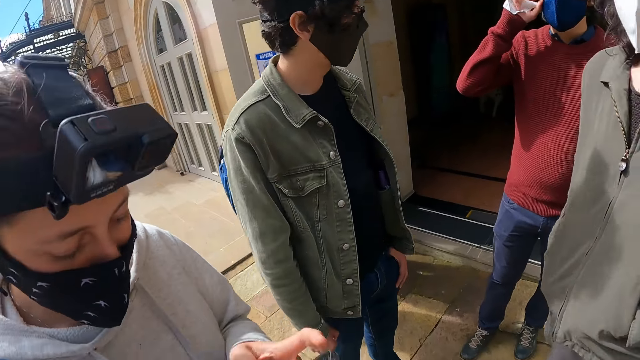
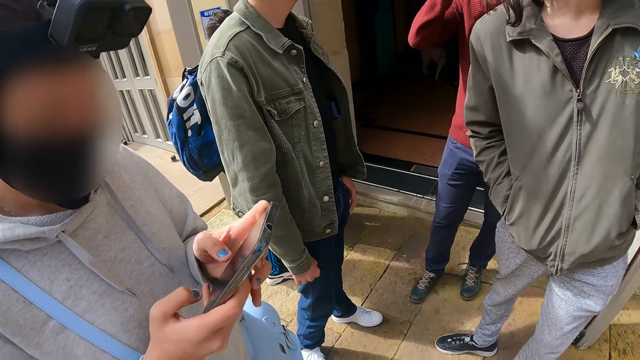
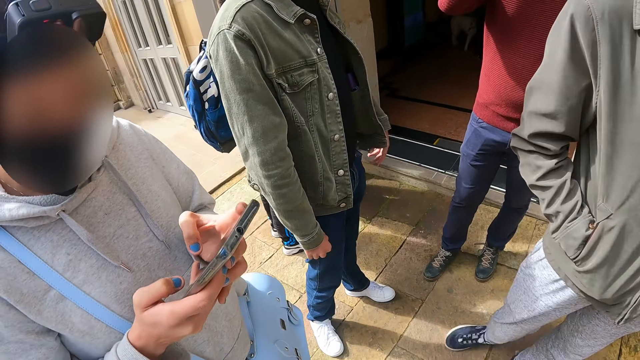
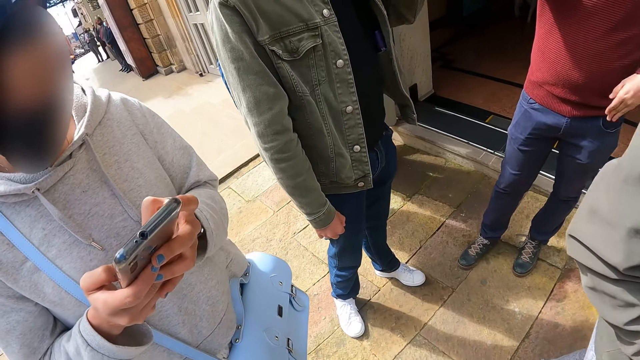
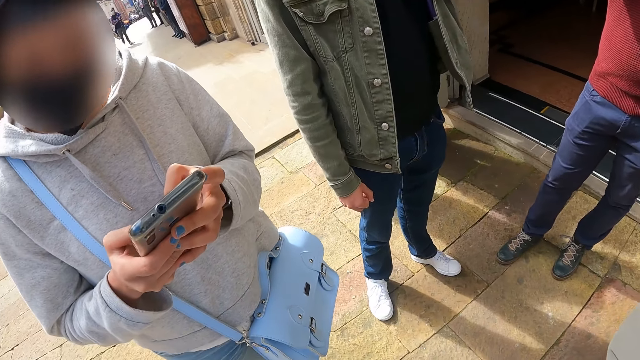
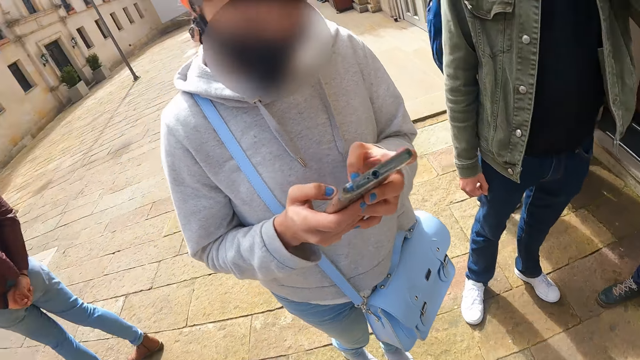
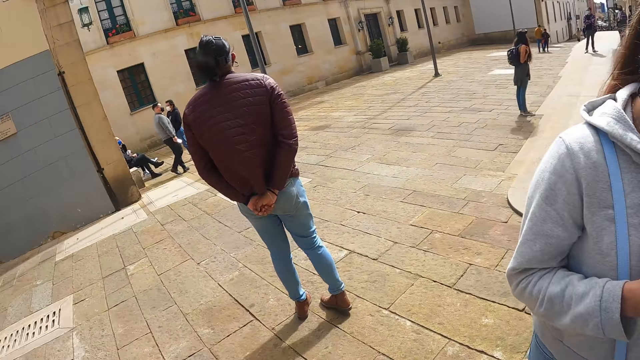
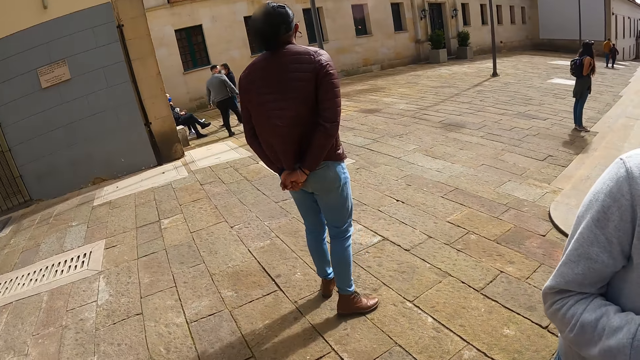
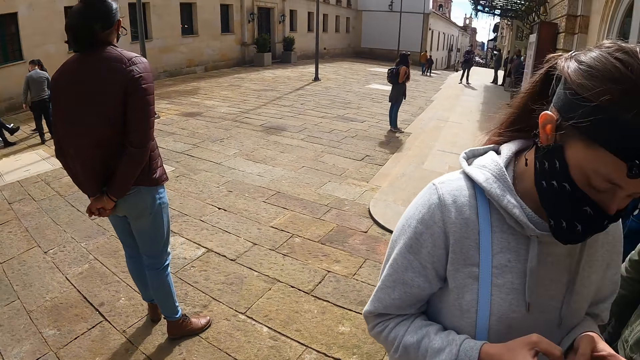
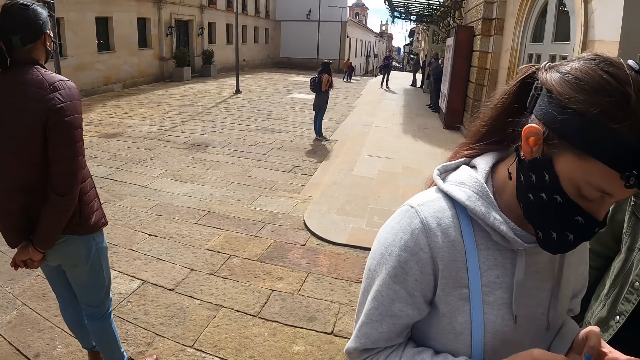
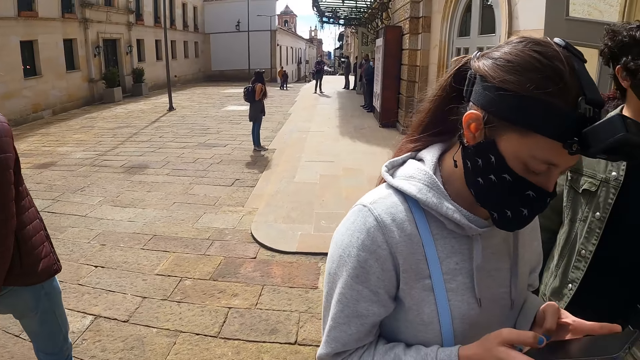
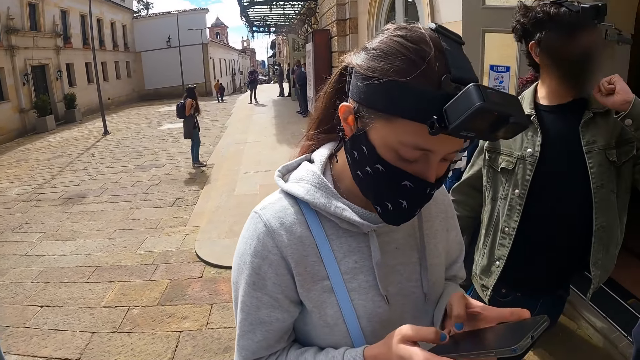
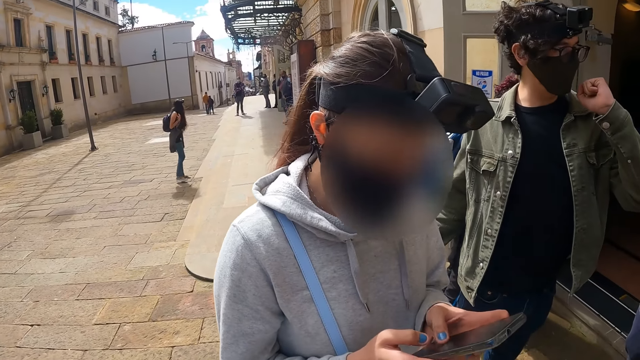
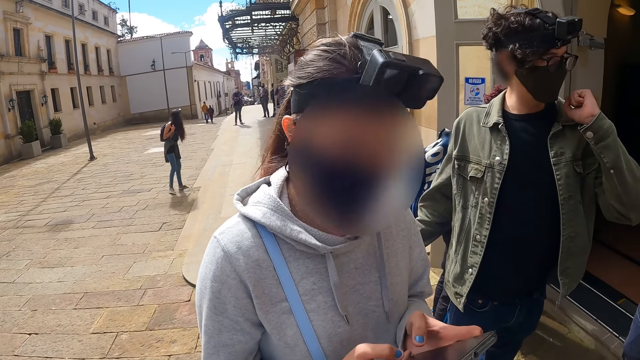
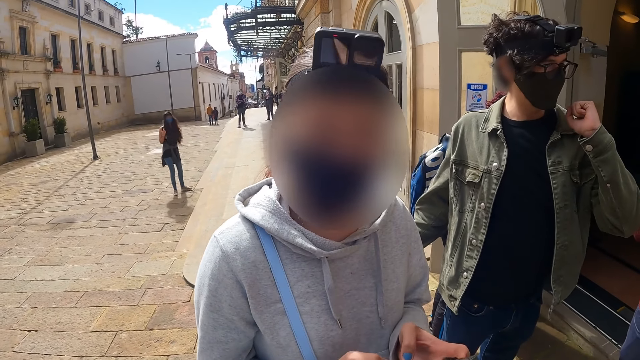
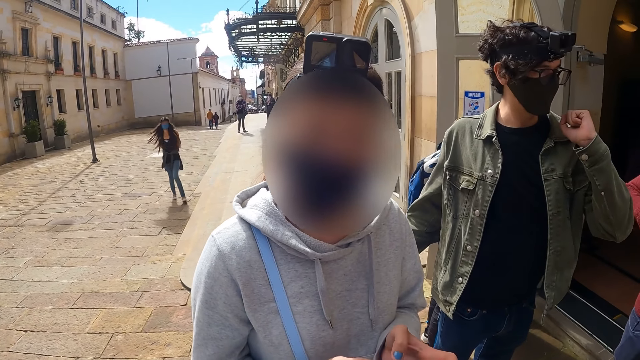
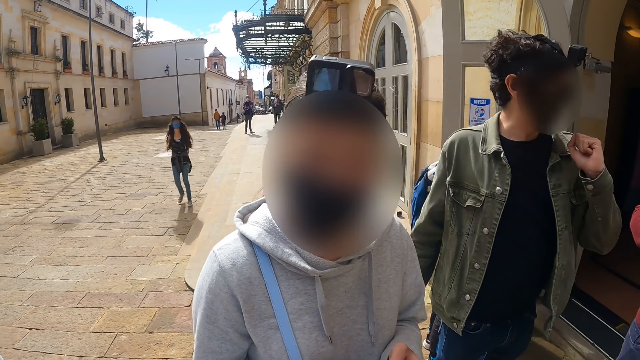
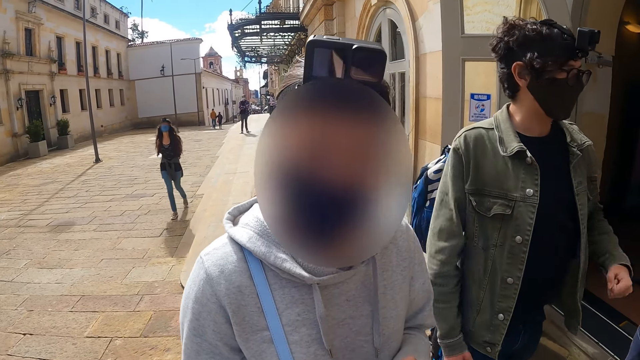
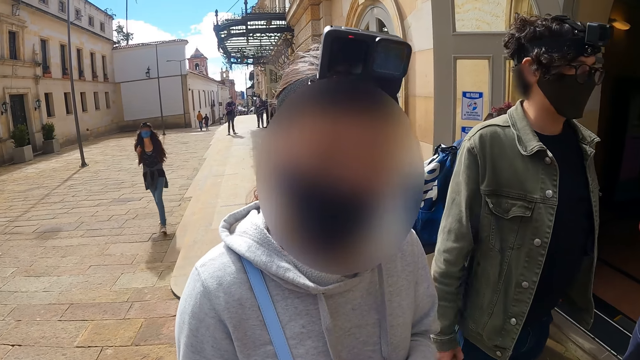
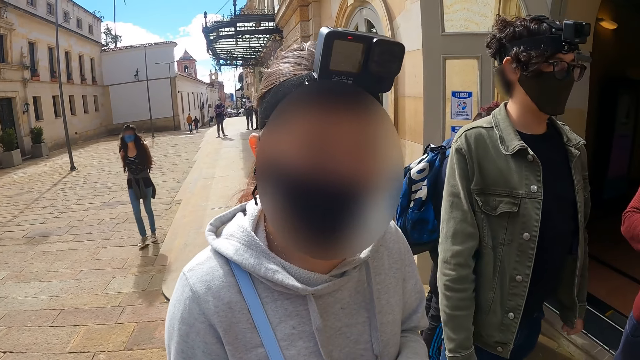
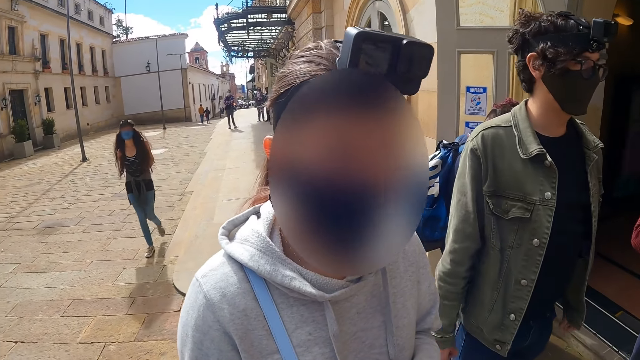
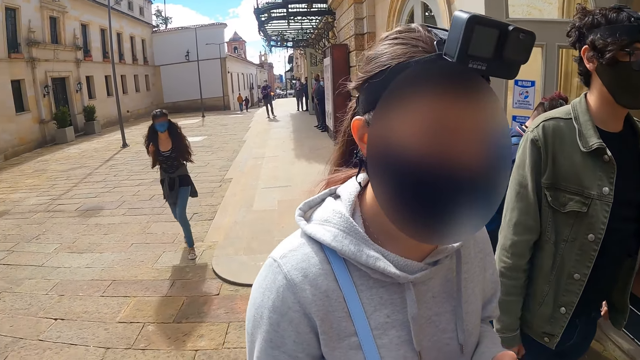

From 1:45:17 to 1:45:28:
A woman uses a phone. The camera wearer looks around the street. Another woman walks around the street.

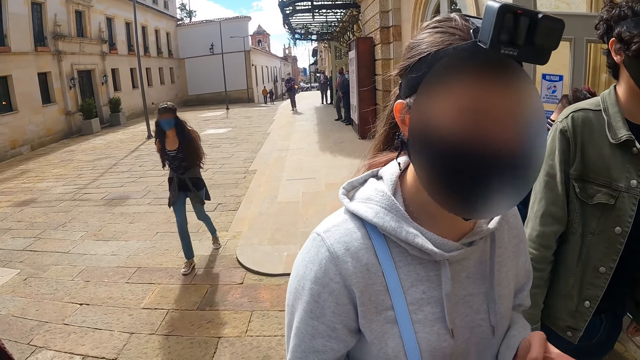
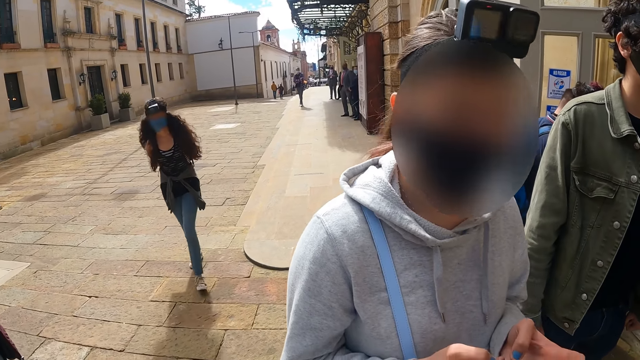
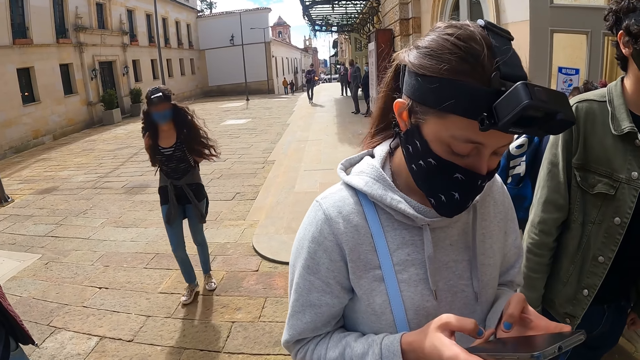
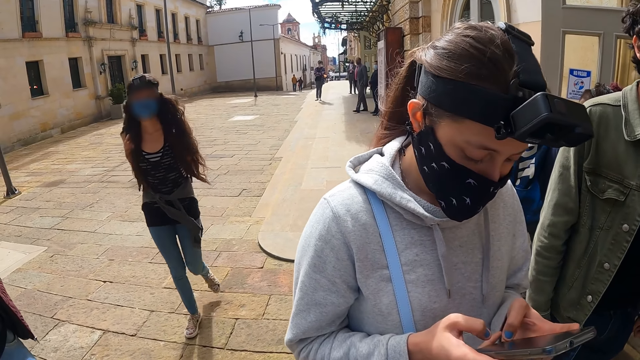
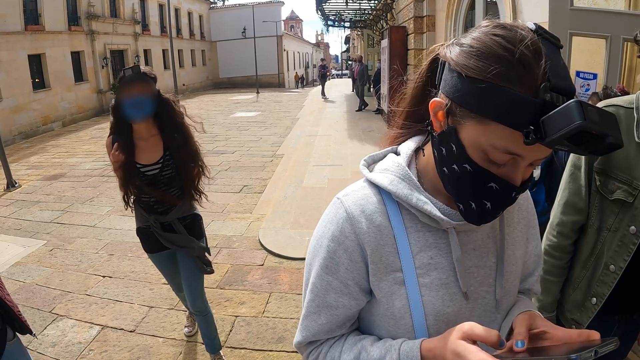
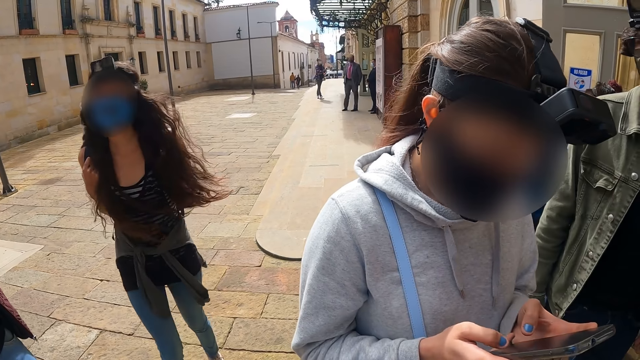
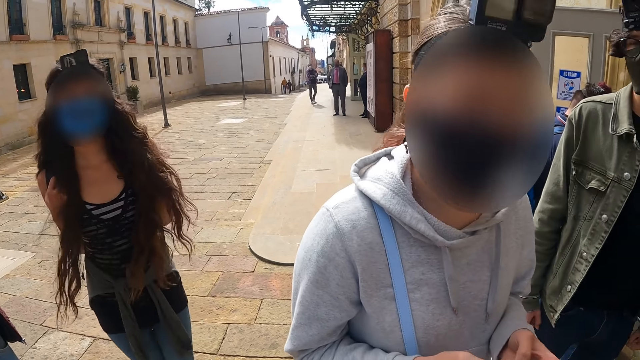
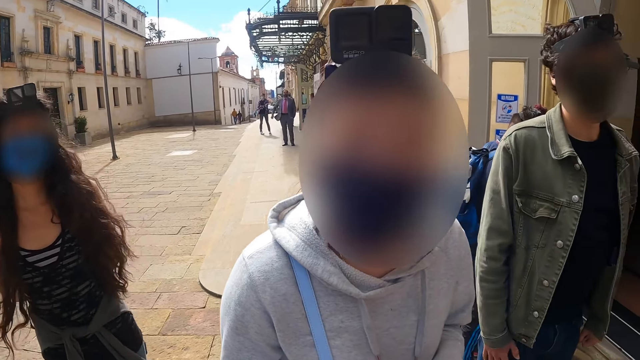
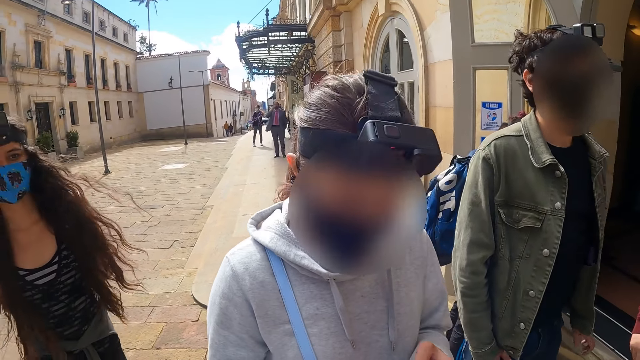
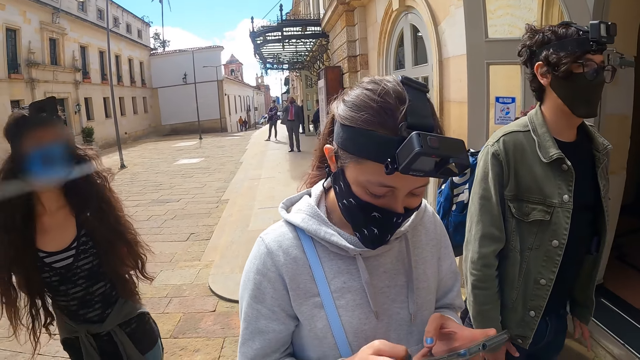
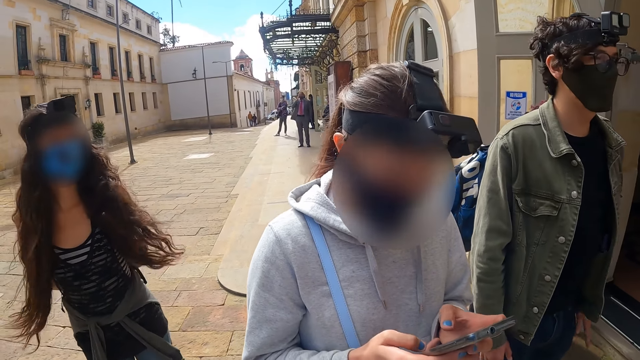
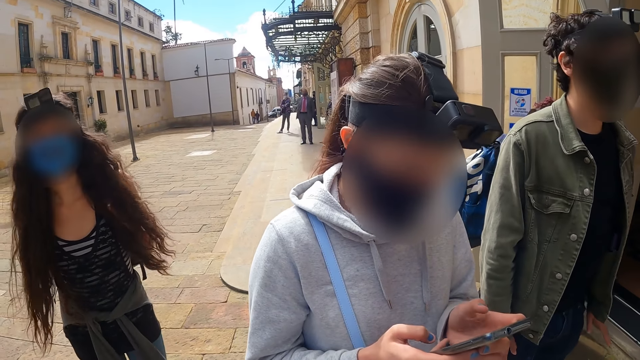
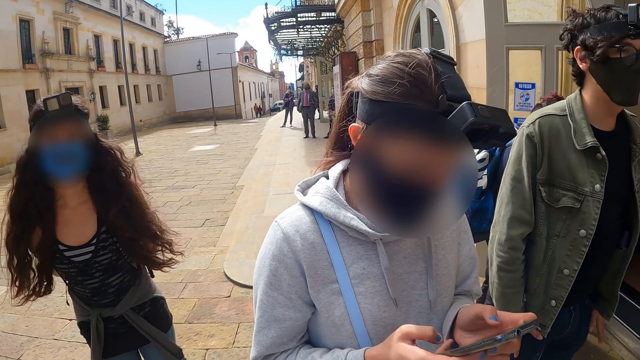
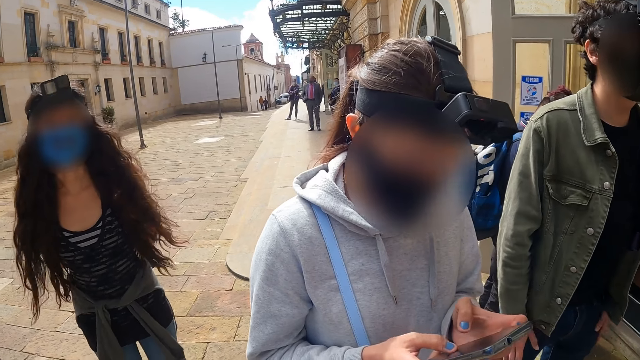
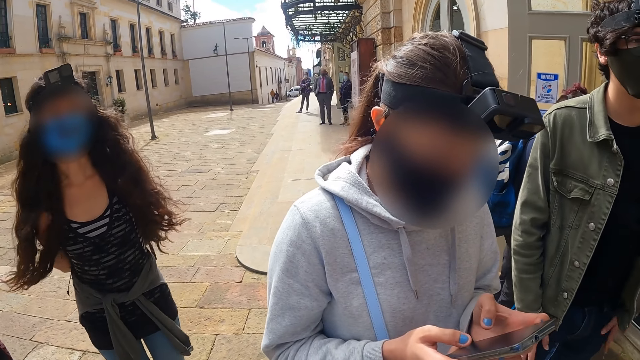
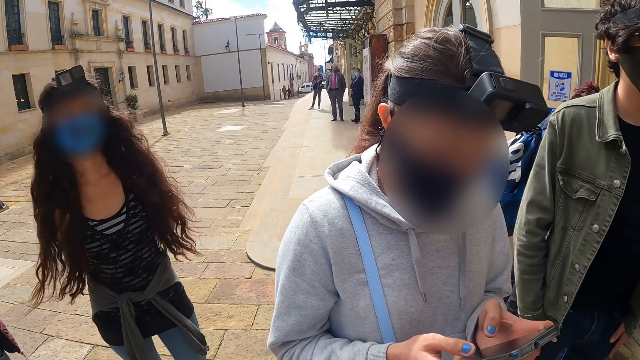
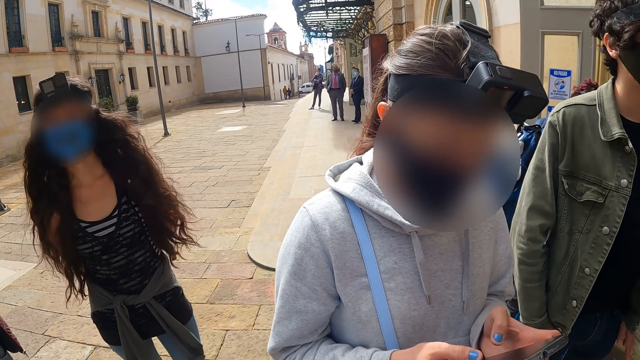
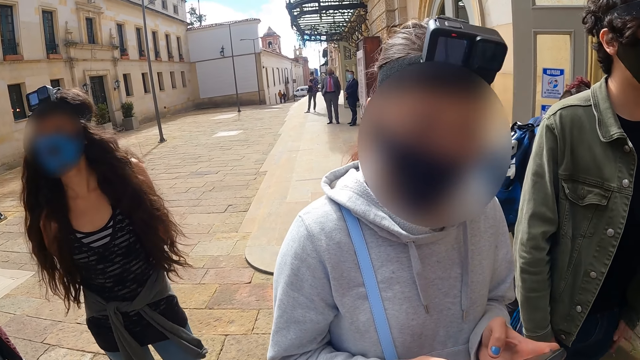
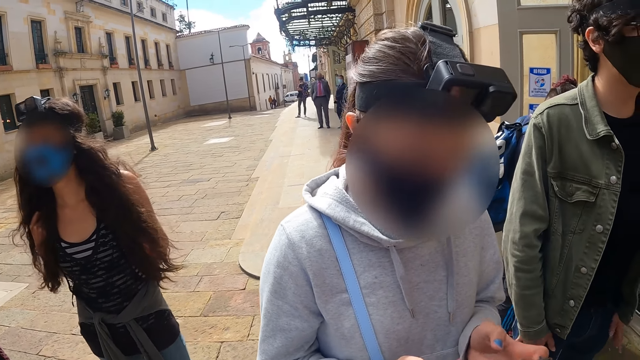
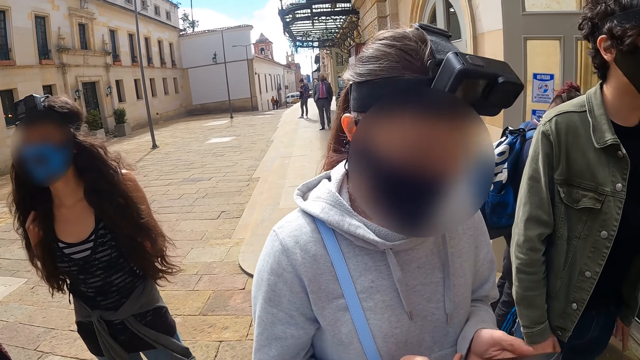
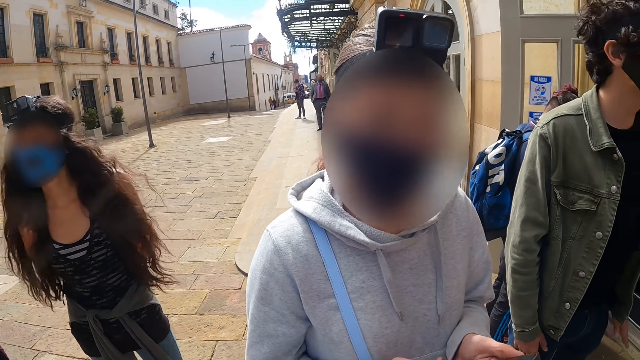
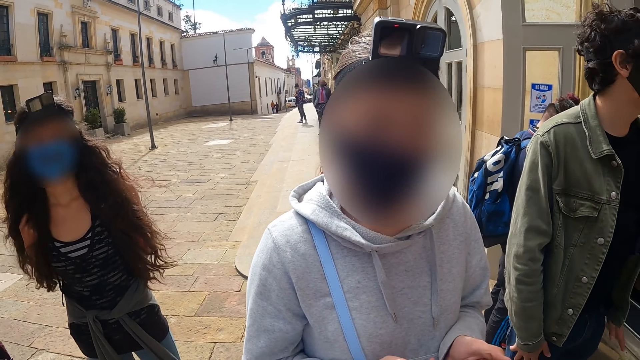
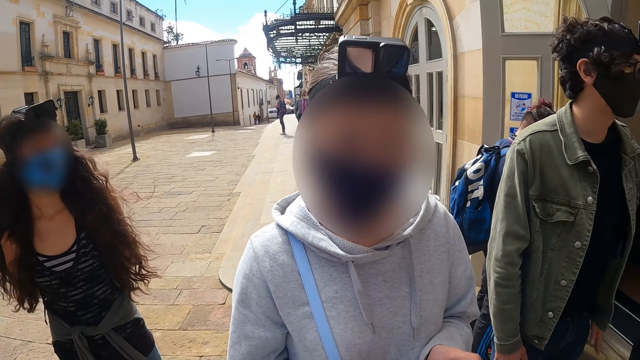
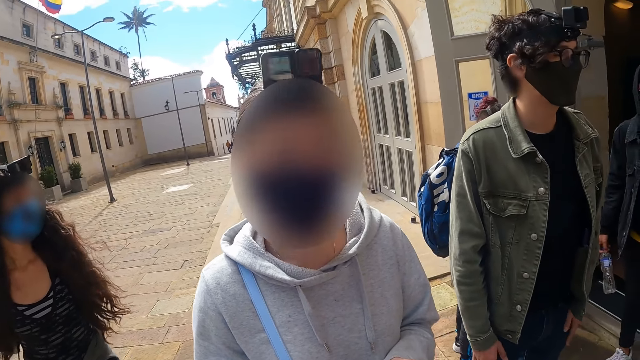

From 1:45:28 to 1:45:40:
A woman uses a phone. Another woman dances. A person talks to the camera wearer. The first woman uses the phone.
